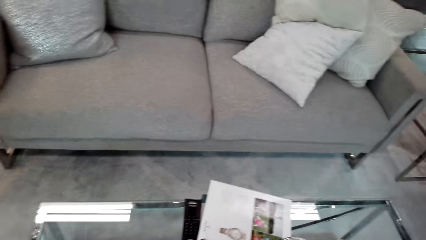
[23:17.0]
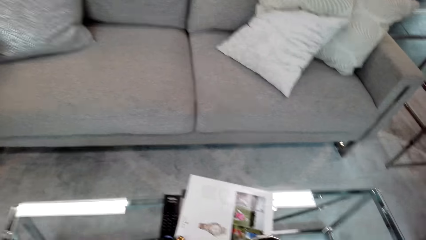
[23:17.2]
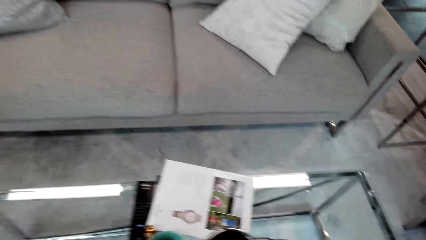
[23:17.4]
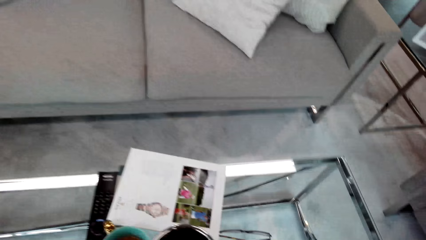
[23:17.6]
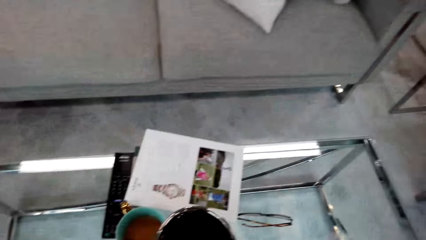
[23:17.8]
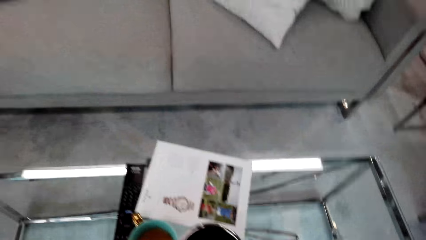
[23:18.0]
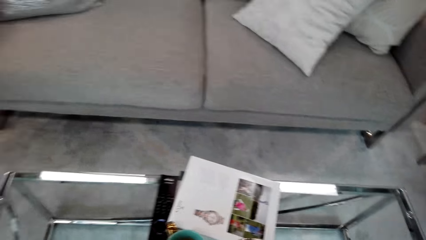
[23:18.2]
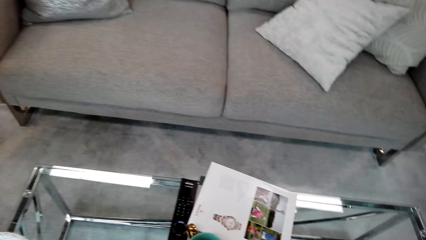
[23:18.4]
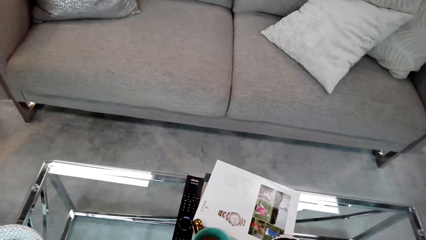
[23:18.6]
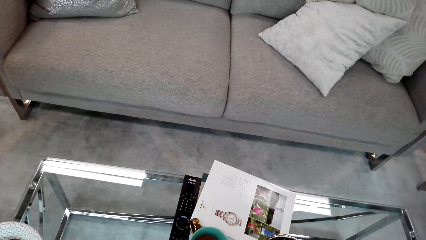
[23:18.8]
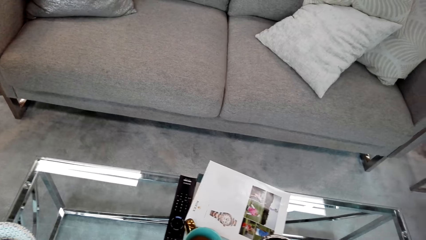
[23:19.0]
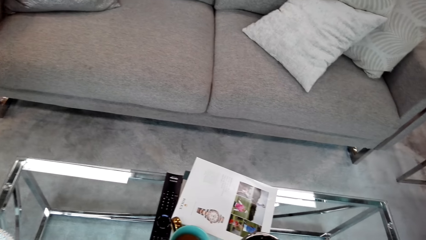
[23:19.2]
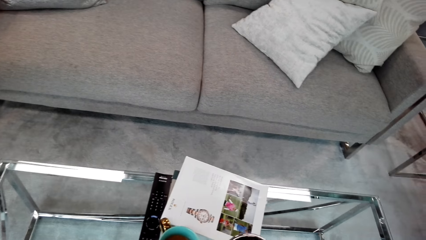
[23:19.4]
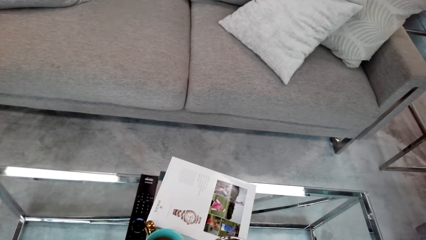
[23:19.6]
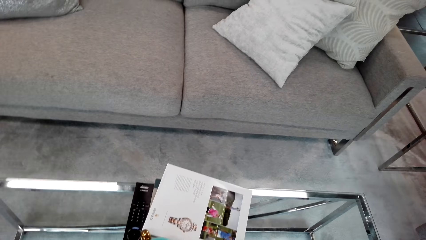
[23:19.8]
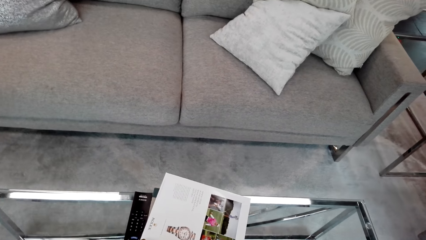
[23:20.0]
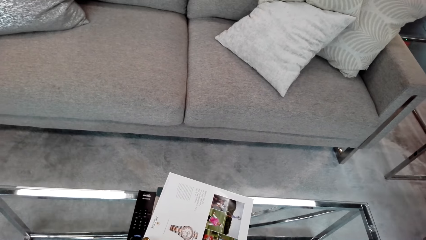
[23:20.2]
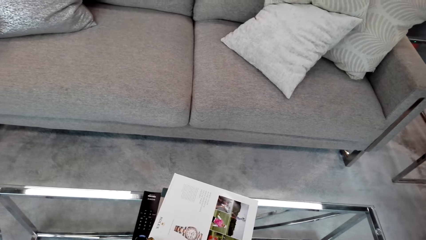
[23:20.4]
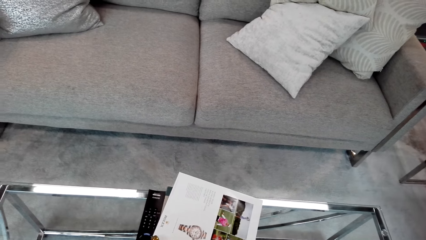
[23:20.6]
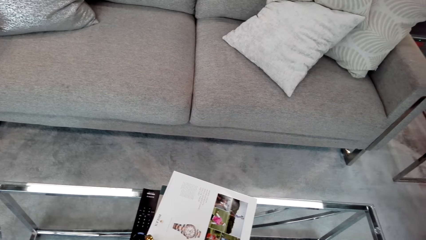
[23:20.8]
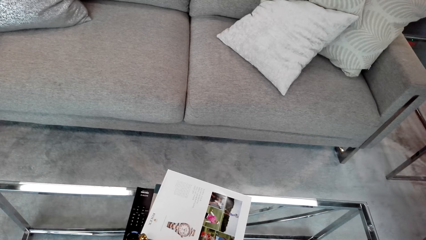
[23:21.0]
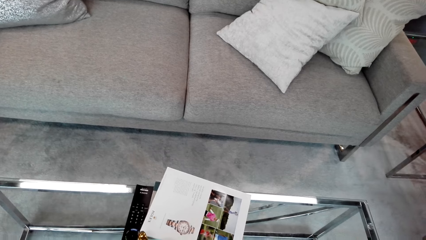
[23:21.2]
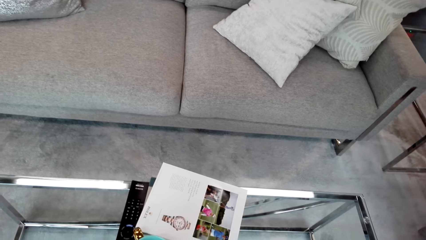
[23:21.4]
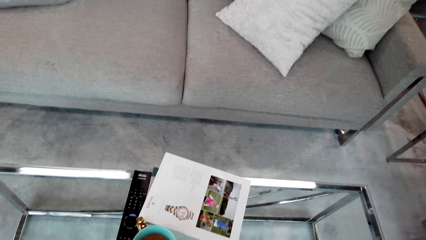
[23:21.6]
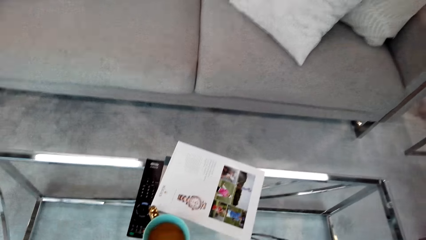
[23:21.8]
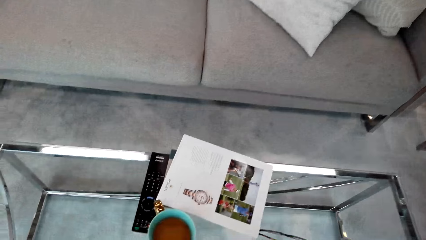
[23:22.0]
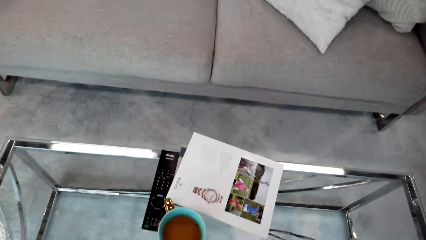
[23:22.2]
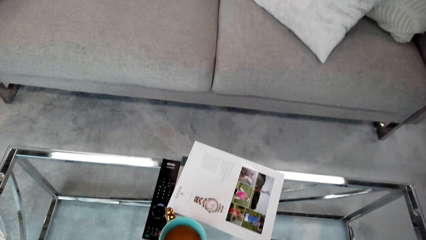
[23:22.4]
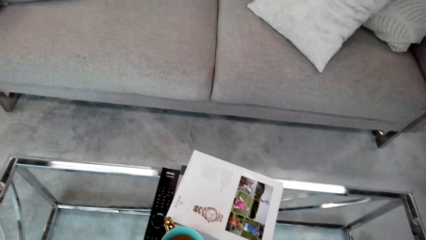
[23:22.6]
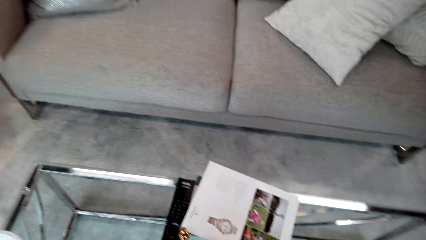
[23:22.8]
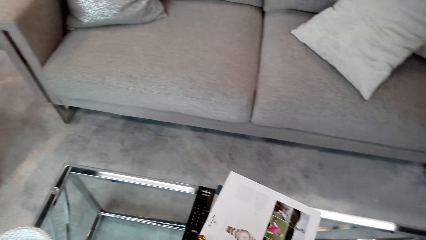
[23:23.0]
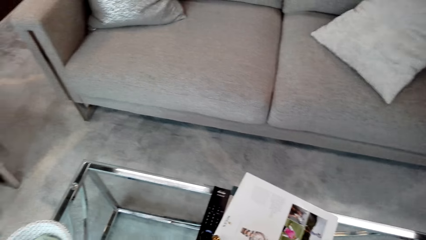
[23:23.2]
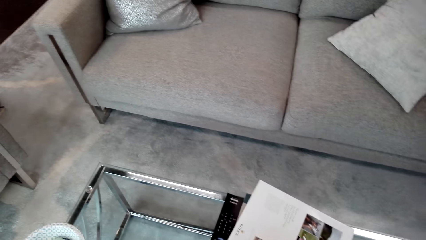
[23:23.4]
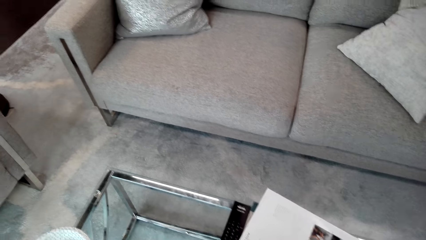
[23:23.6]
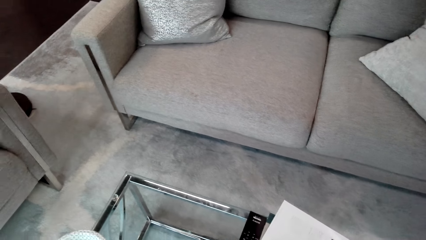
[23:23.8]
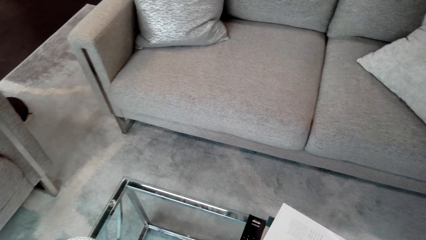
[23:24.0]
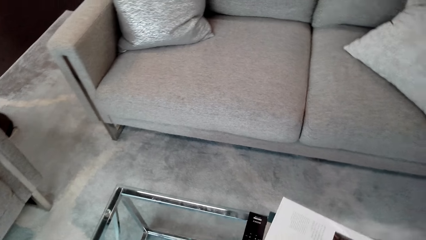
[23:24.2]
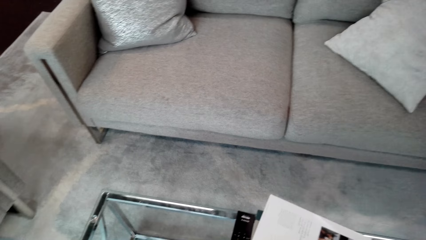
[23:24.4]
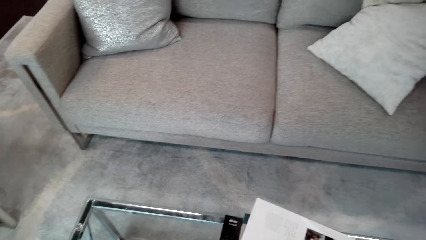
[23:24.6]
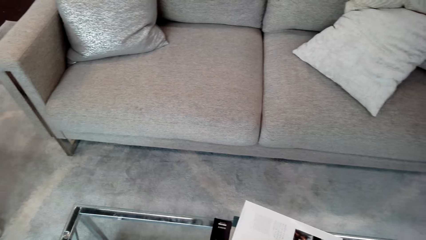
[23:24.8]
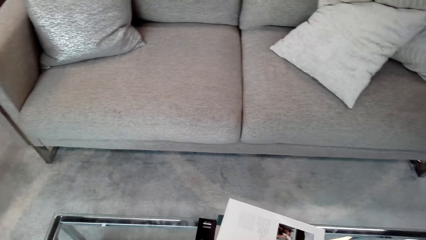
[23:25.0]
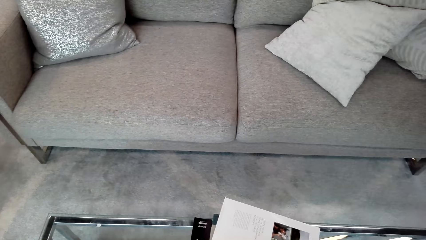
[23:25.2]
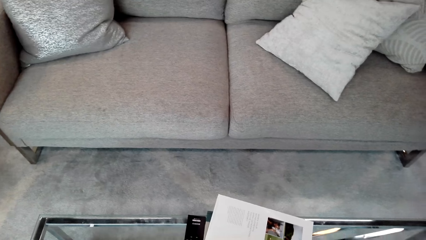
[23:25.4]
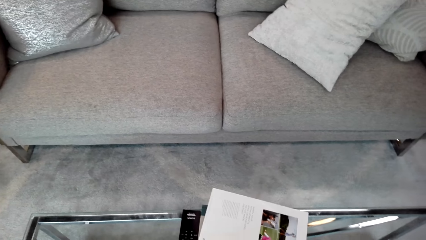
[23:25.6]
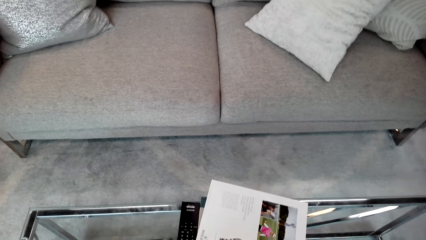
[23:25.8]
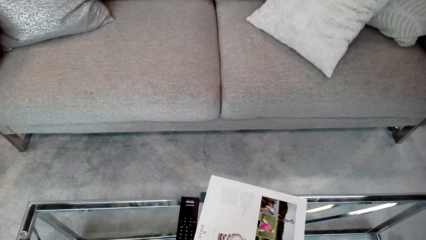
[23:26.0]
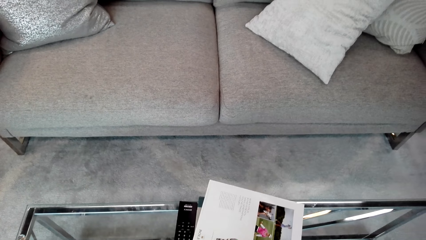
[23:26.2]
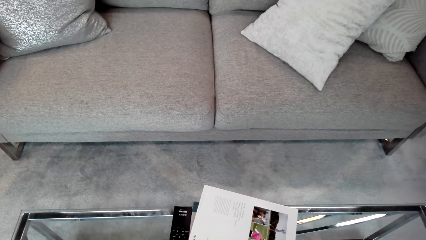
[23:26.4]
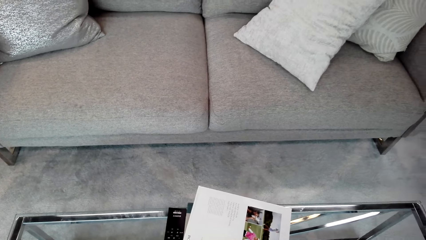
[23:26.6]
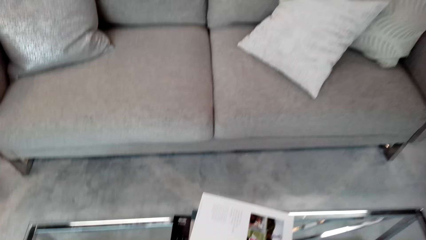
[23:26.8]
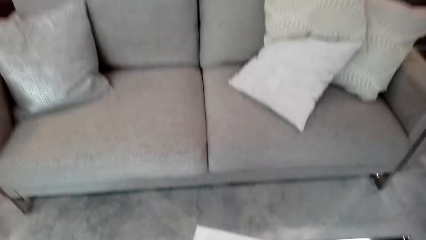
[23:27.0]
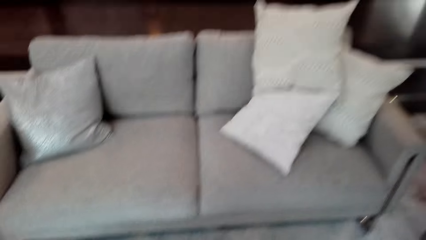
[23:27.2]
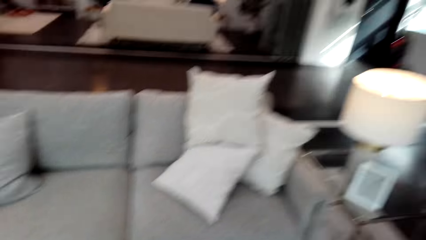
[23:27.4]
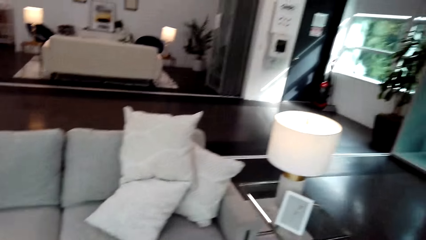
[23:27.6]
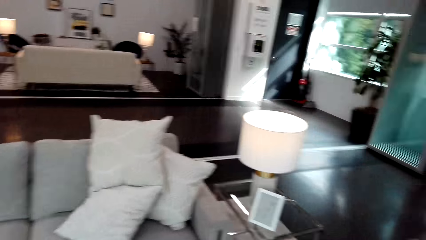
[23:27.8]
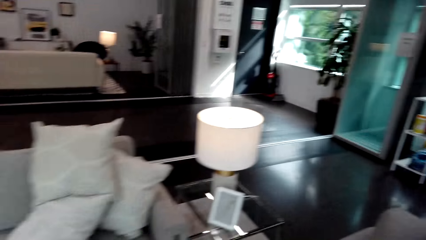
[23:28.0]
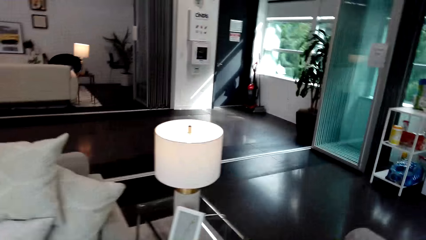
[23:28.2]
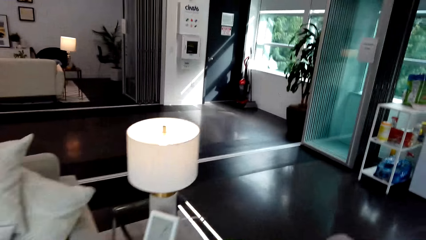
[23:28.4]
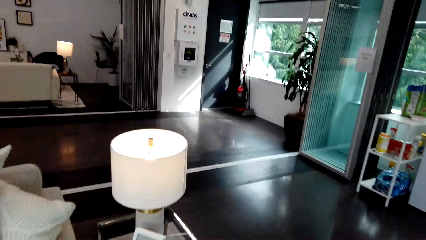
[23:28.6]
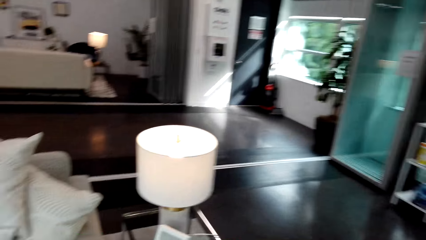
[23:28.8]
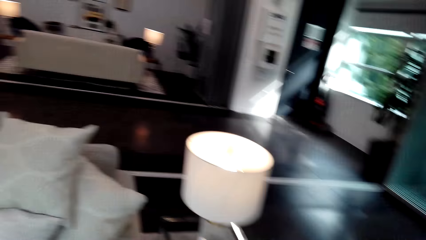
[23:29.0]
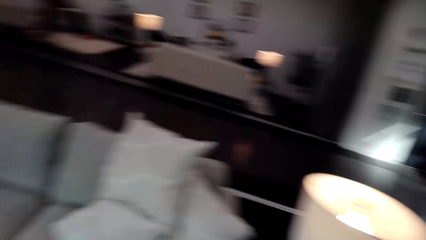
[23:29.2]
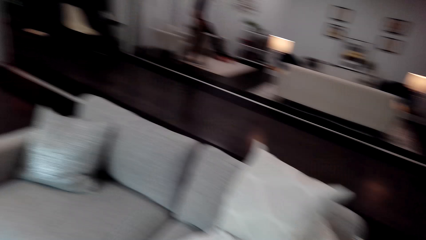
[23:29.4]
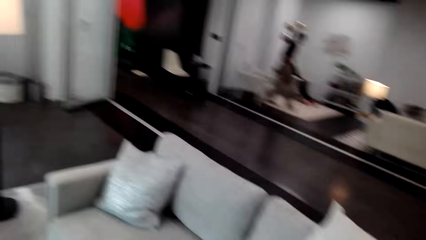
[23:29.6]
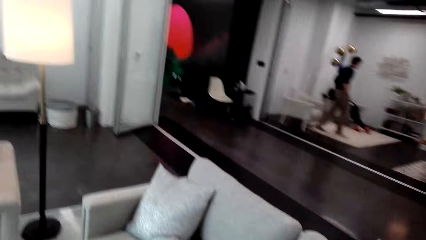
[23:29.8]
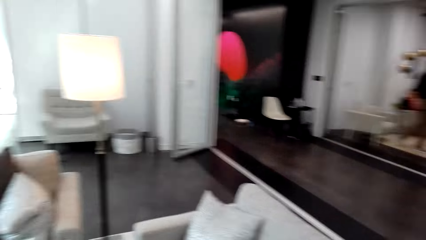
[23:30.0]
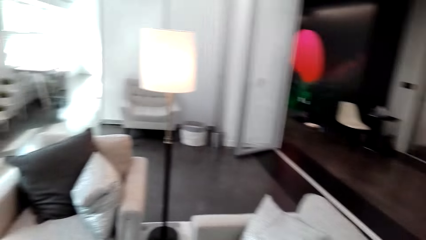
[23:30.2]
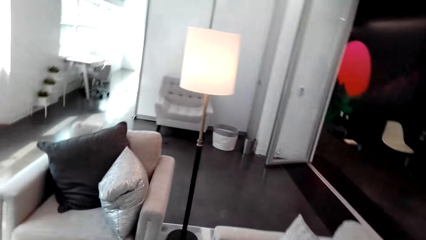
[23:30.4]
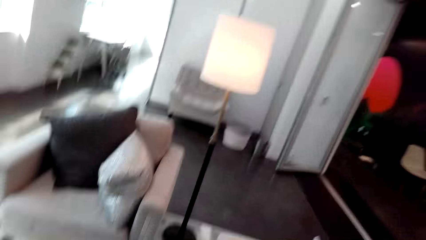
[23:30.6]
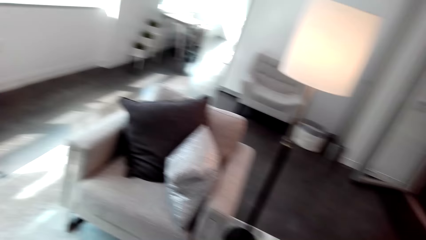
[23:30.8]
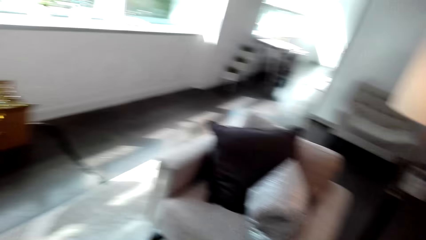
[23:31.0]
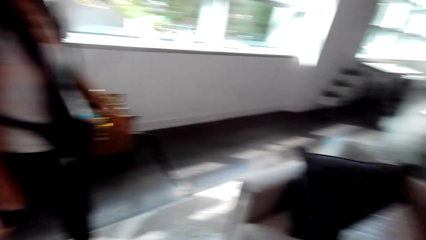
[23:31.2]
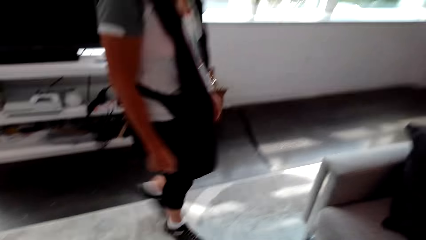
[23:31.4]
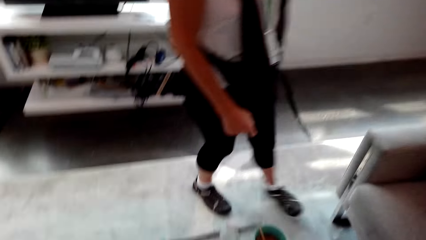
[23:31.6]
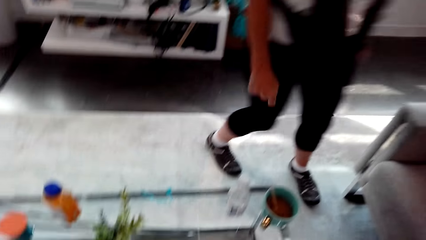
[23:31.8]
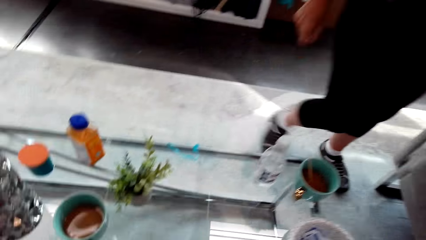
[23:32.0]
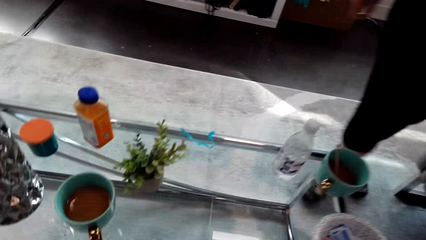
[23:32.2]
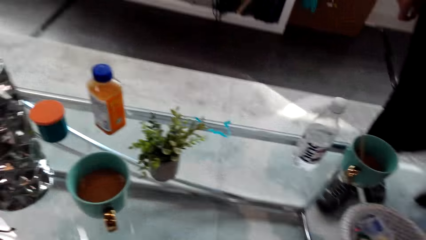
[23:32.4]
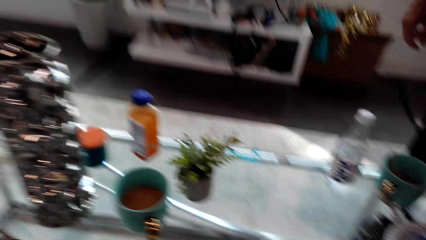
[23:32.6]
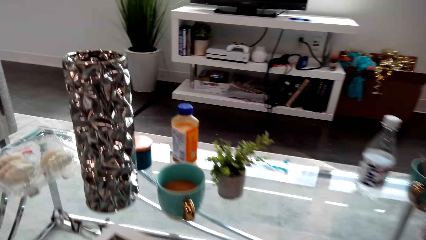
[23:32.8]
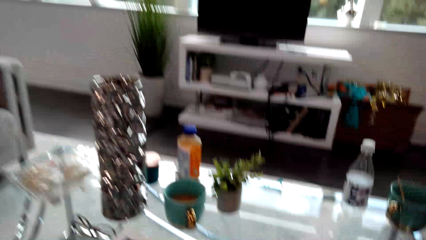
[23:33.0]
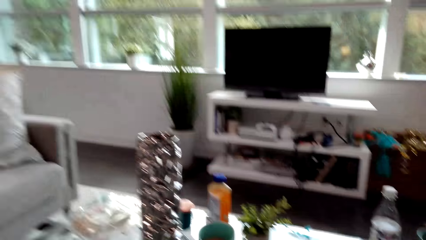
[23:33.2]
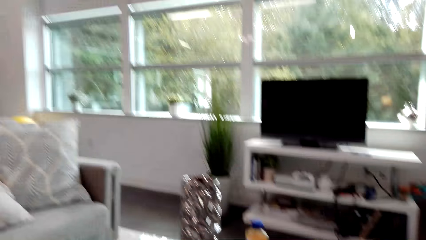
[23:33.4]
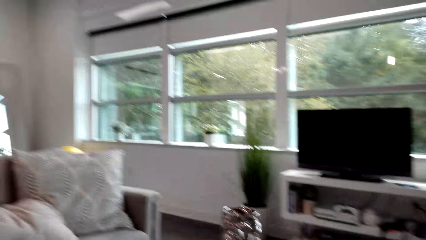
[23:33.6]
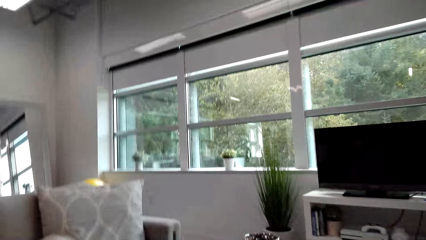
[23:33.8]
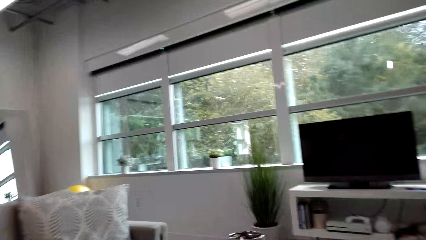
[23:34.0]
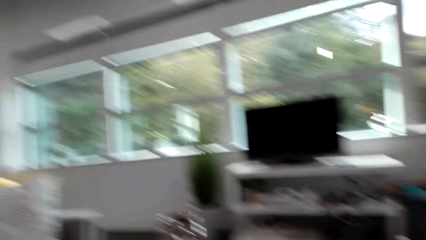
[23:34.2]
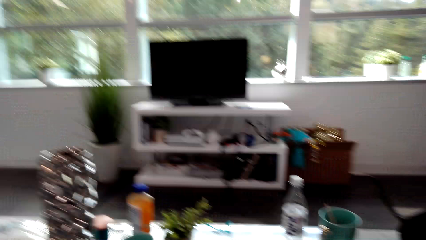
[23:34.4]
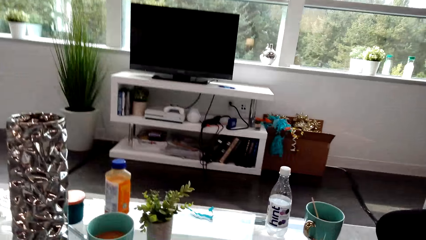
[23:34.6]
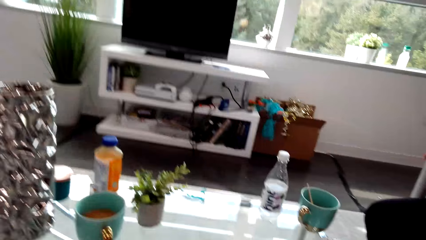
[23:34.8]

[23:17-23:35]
The camera wearer talks with a lady and picks something. They talk with the lady and do something. They look at the sofa seat. They look around. They walk around and look around. They talk with the lady. The lady walks around. The camera wearer talks with the lady and sits down.
